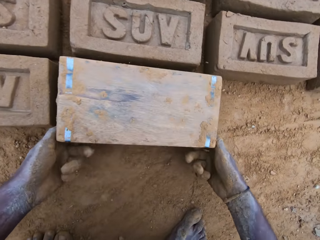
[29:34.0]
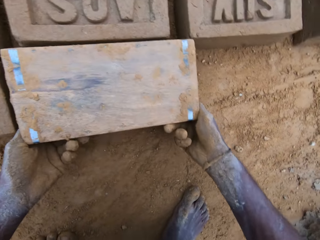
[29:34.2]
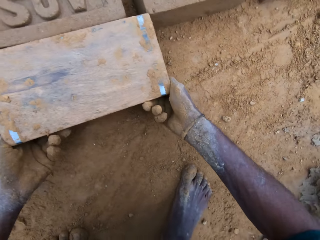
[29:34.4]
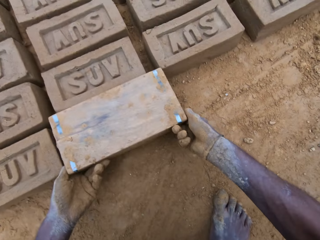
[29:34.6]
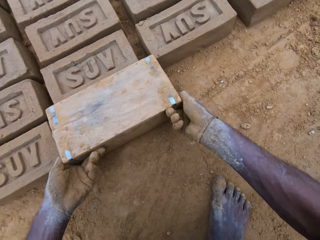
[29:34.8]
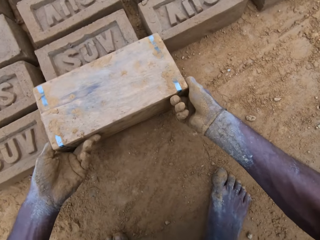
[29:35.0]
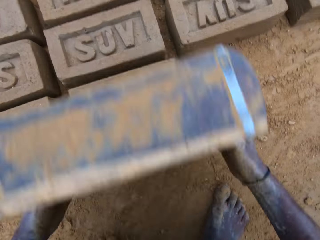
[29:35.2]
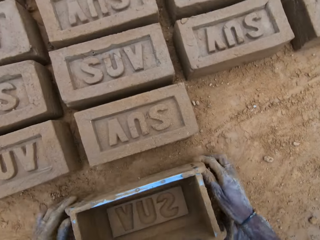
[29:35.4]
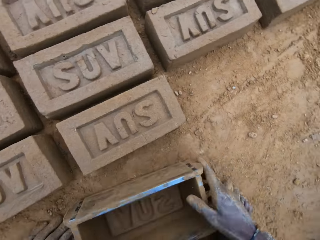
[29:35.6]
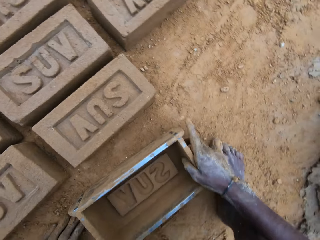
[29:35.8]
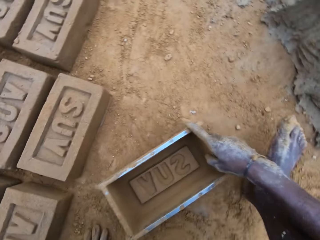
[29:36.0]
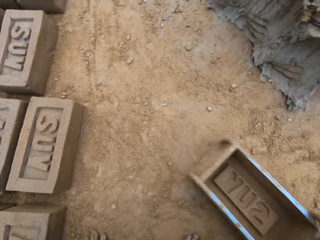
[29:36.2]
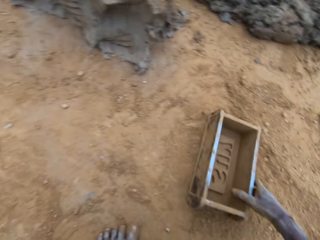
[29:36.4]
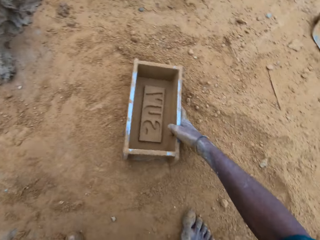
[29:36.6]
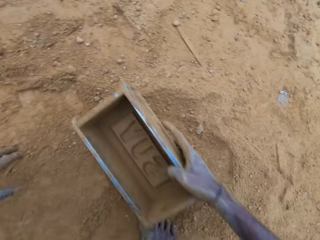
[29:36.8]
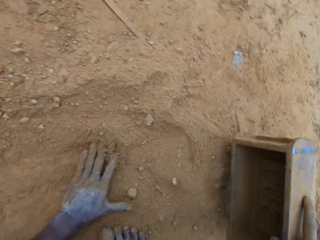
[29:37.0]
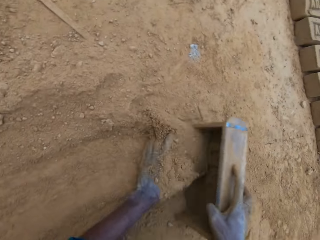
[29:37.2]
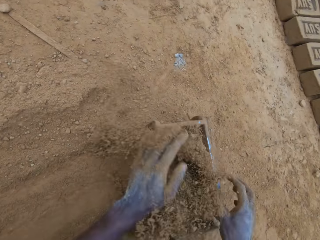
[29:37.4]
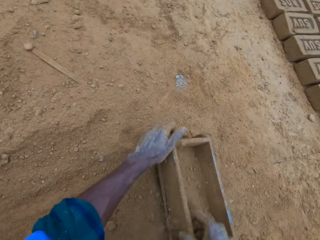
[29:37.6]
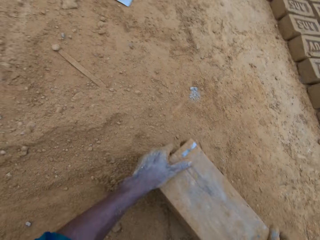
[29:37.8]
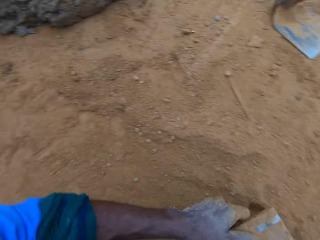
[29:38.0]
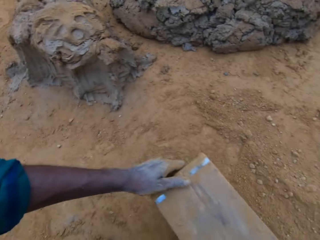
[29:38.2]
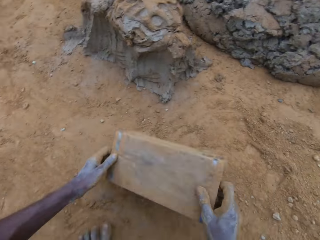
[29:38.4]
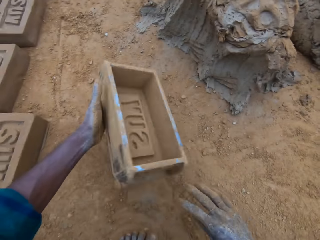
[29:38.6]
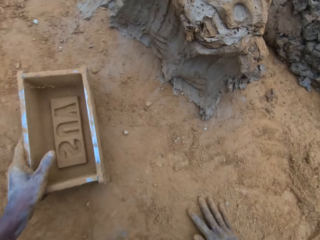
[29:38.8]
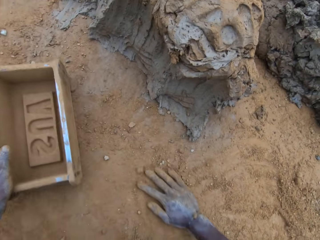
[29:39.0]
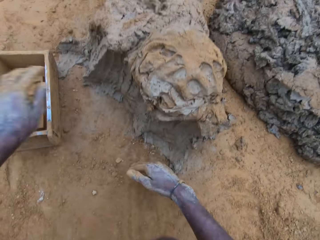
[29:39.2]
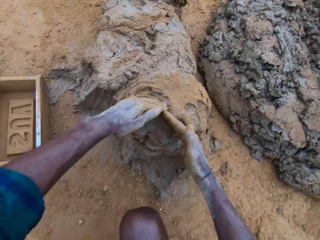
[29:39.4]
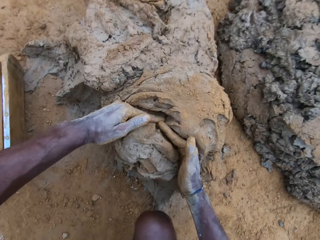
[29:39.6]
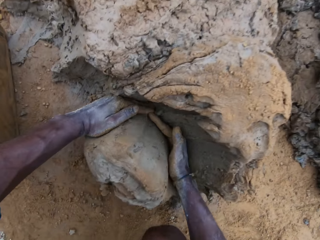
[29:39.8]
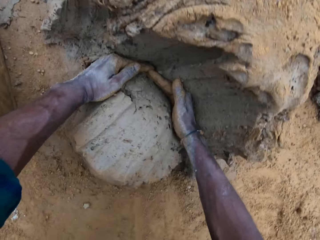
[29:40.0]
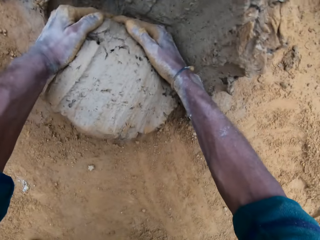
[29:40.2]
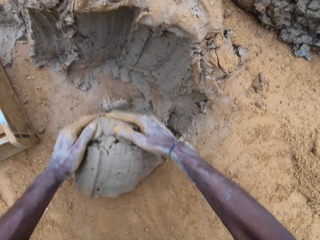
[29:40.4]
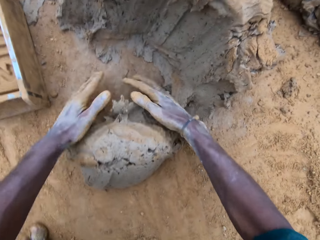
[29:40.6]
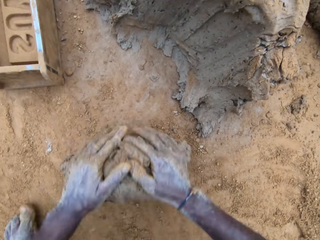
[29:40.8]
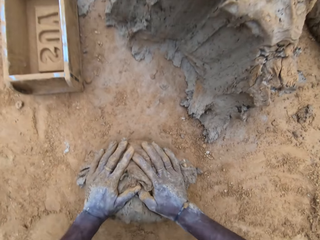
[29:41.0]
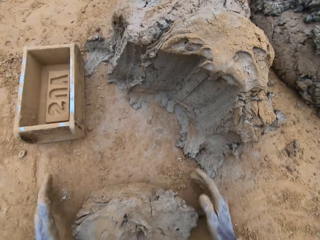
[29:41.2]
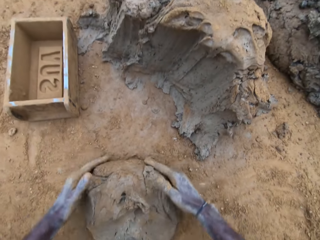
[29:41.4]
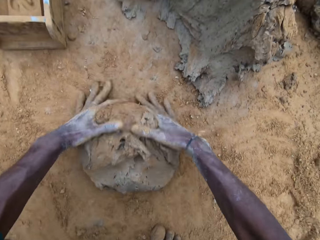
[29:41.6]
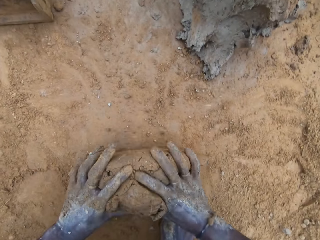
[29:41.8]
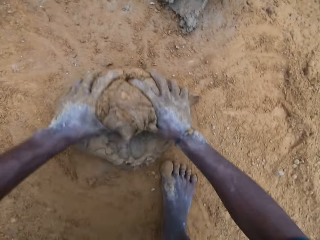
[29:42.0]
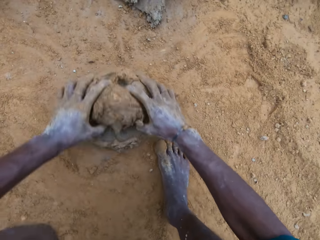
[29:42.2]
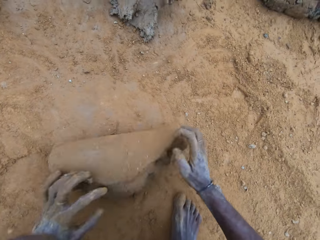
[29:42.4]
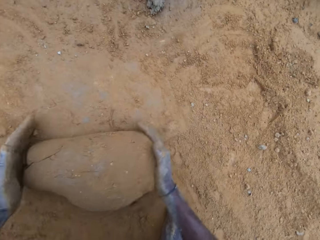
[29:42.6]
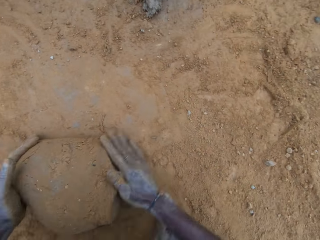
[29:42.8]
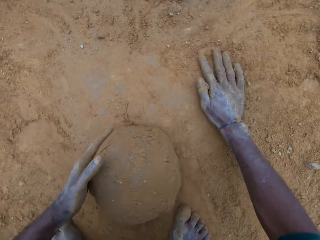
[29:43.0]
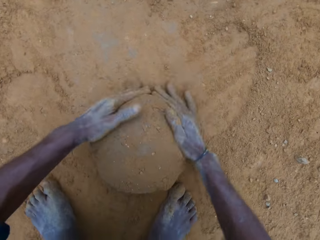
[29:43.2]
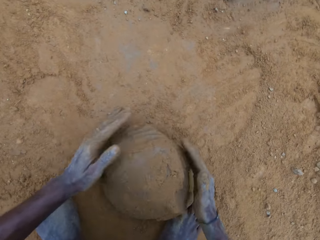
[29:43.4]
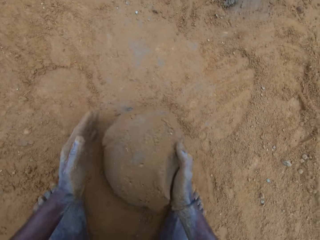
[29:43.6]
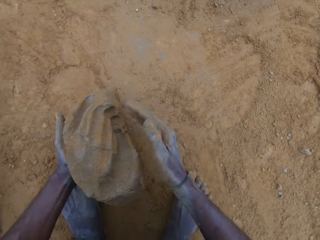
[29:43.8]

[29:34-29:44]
The camera wearer pours the mud or mortar on the ground. He removes the mortar from the block mold or brick mould. He places the brick mould on the ground. He drags the brick mould on the ground. He puts soil in the brick mould. He pours soil from the brick mould. He places the brick mould on the ground. He scoops the mud. He cuts the mortar with his hand. He rubs the mud with the soil. He mixes the mortar with sand on the ground.

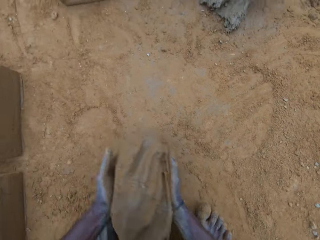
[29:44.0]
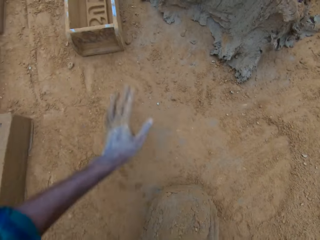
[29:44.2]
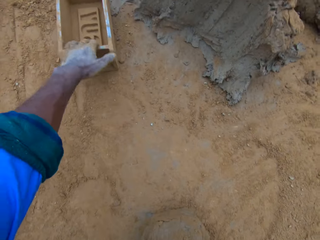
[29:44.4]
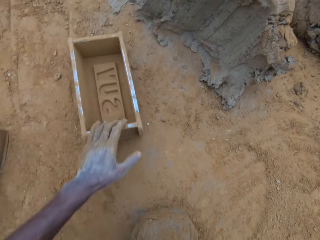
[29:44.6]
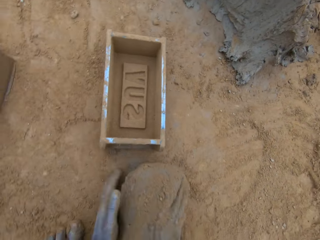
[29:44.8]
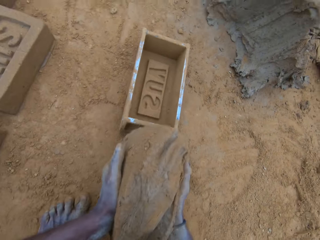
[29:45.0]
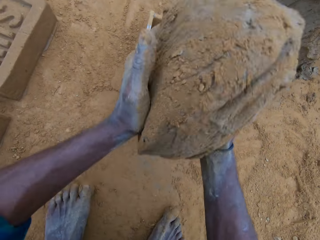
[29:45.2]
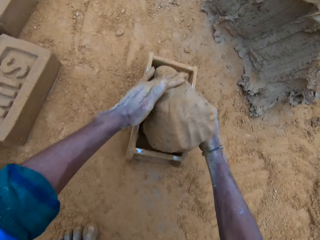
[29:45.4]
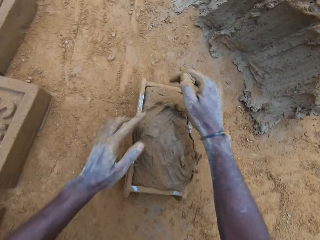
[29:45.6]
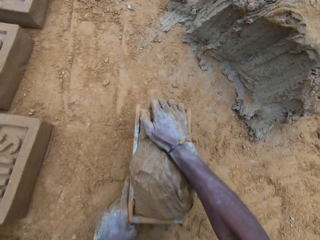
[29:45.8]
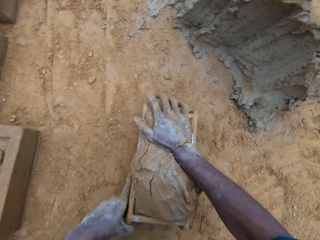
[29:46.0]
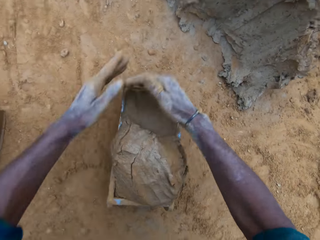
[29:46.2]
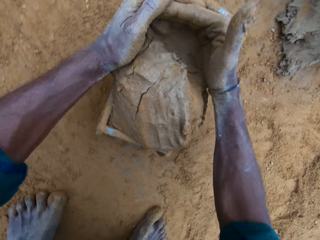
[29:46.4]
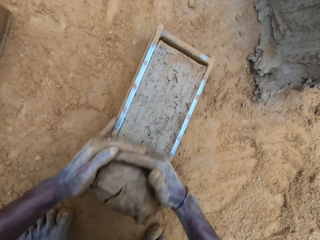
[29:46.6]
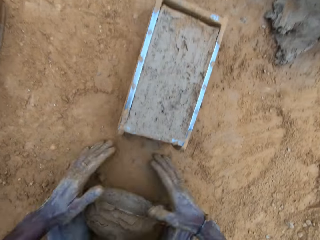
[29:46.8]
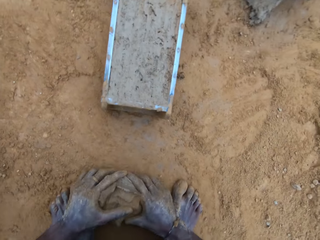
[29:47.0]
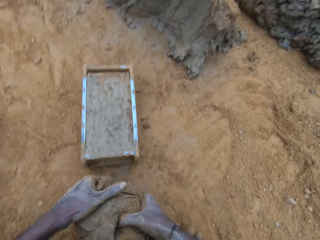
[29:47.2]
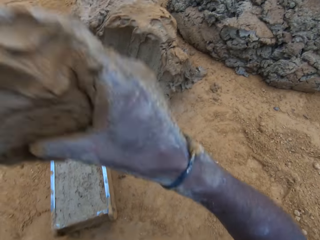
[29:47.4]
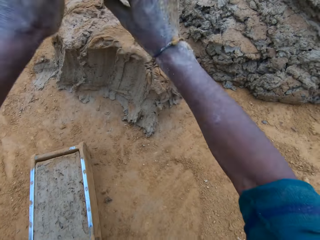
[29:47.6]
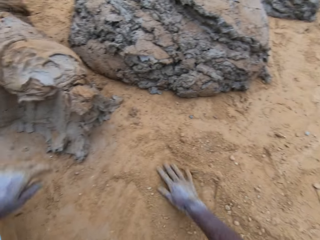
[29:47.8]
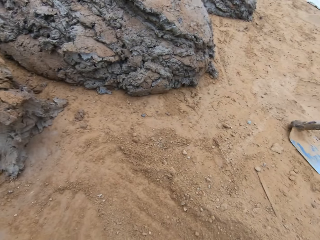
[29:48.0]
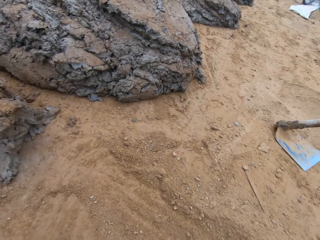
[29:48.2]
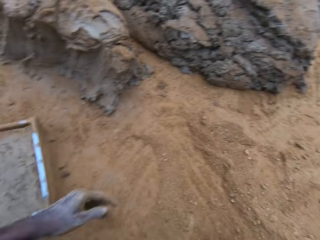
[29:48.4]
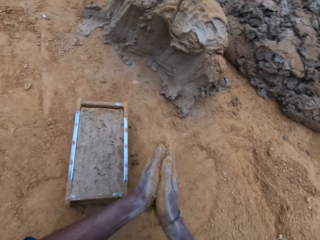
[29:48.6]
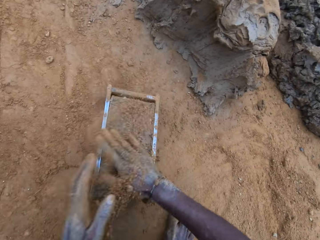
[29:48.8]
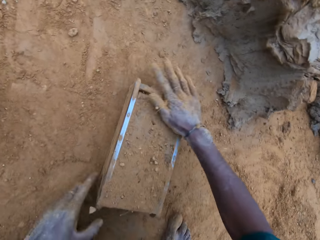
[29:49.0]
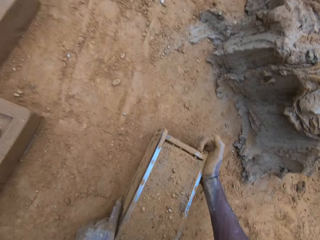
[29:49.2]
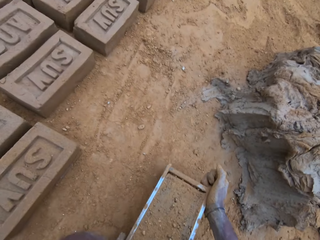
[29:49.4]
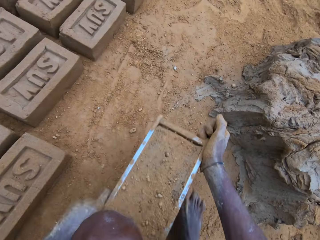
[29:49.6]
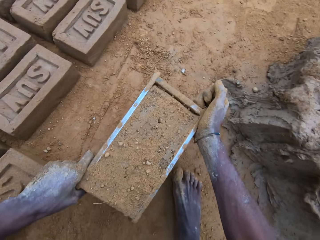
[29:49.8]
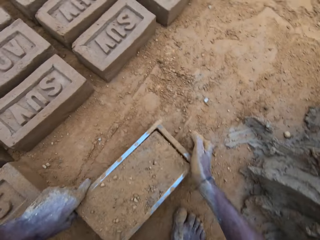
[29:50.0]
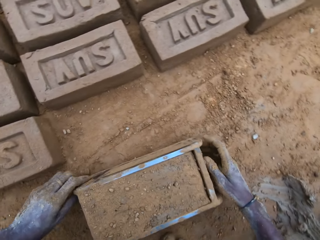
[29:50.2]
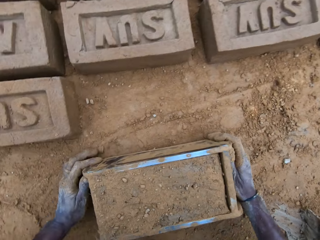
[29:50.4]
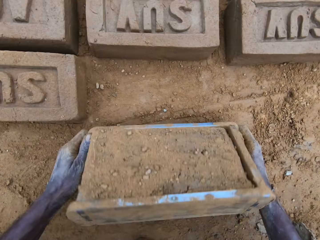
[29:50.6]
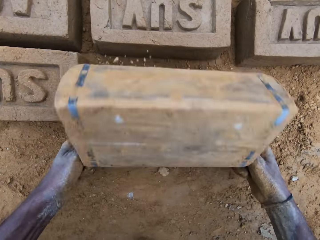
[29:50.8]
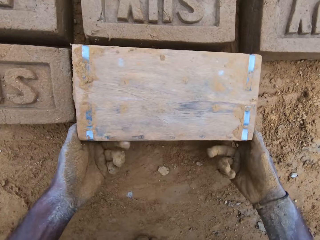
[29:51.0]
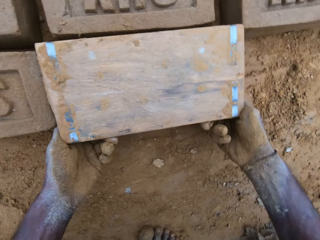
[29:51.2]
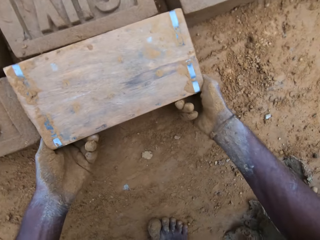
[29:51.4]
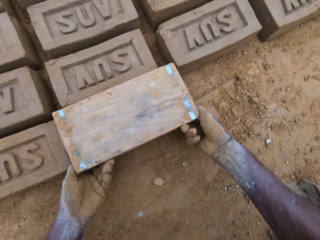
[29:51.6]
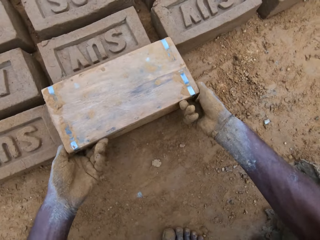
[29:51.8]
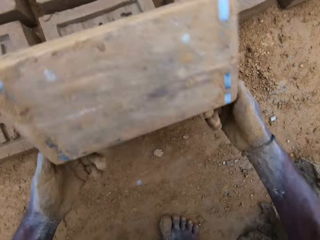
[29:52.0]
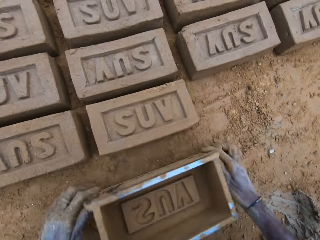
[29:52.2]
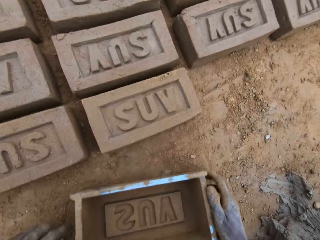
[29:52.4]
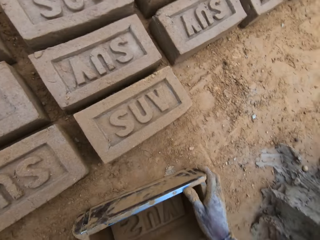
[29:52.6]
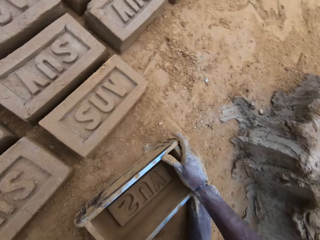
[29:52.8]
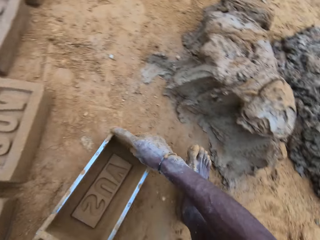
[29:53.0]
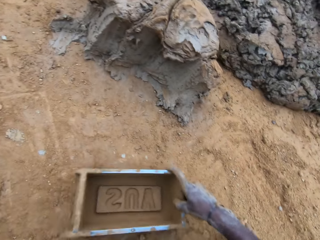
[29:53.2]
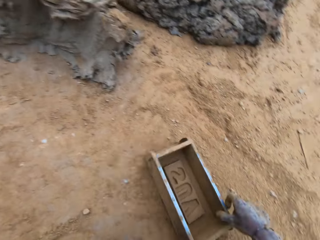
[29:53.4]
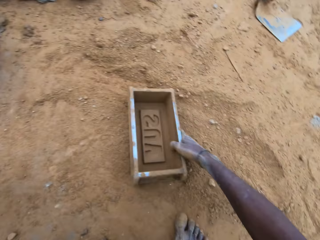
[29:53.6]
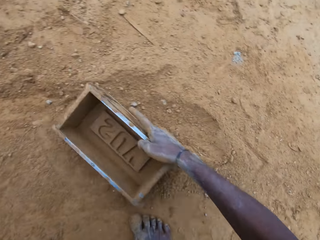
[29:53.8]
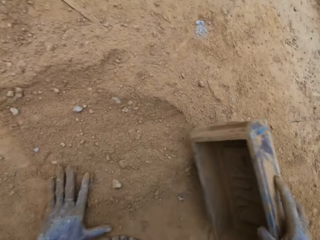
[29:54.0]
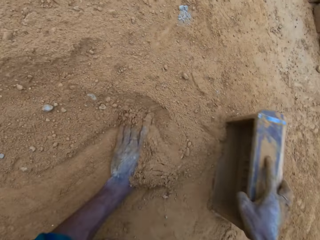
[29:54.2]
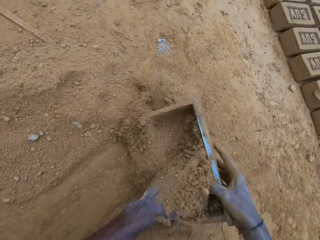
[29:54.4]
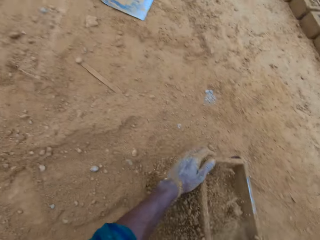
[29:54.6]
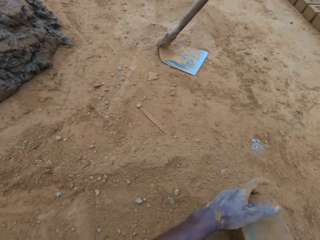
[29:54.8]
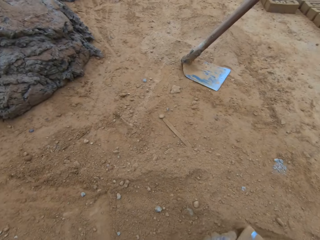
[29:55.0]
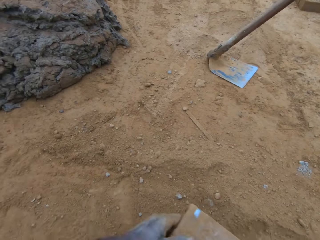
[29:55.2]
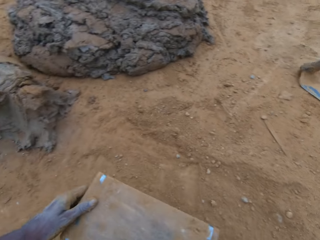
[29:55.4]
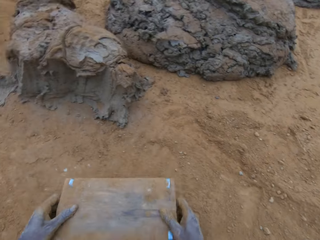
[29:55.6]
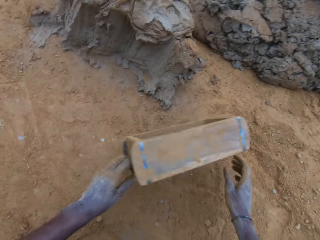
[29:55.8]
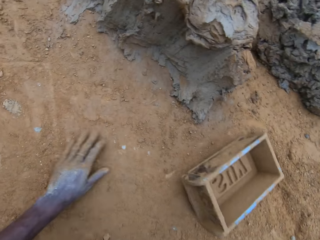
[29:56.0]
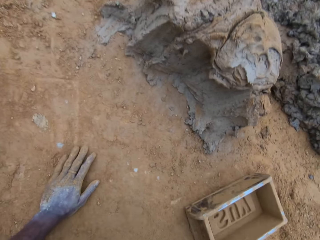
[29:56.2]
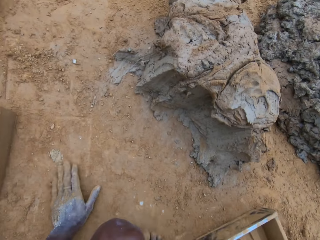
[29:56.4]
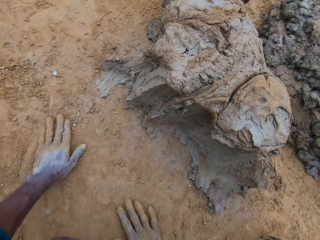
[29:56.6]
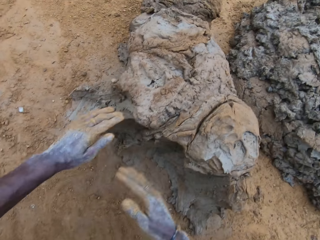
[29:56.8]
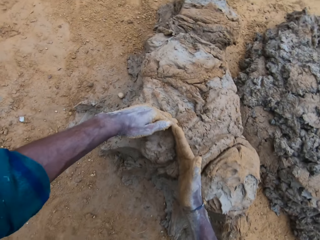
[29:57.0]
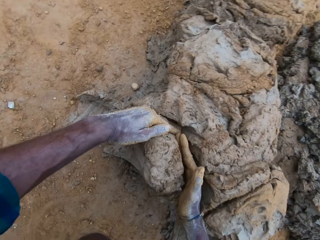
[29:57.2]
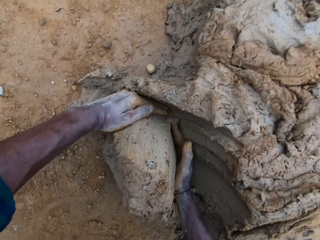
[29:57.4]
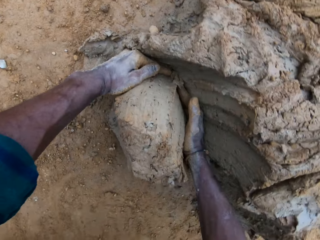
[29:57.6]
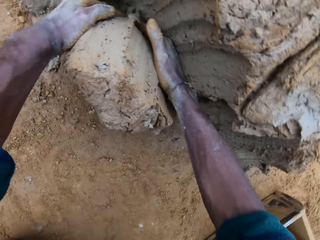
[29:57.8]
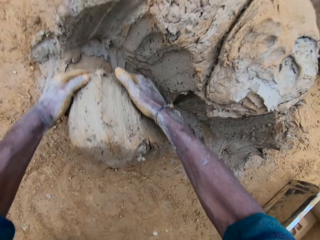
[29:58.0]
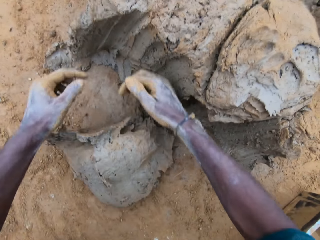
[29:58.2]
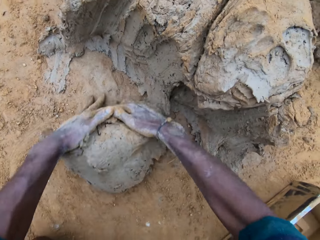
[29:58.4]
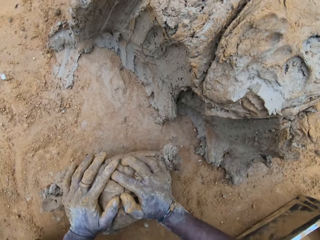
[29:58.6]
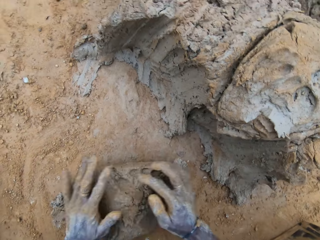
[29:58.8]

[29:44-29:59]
The camera wearer adjusts the block mold or brick mould. He drags the brick mould on the ground. He puts the mud in the brick mould. He scoops the excess mud. He rubs the scooped excess mud with the soil. He throws the cut out mortar or mud with the rest. He pours soil in the brick mould. He holds the brick mould. He carries the block mold. He pours the mud in the ground. He removes the mortar from the block mold. He places the brick mould on the ground. He drags the brick mould on the ground. He puts soil in the brick mould. He pours soil from the brick mould. He places the brick mould on the ground. He scoops the mud. He cuts the mortar with his hand.
